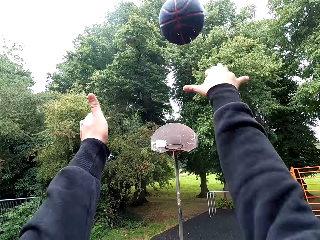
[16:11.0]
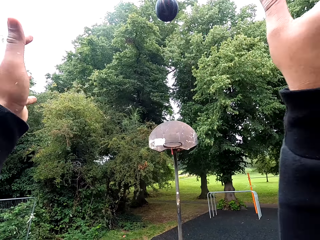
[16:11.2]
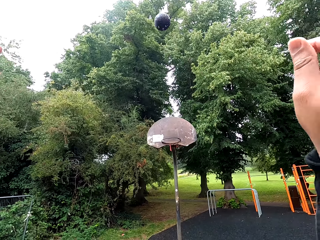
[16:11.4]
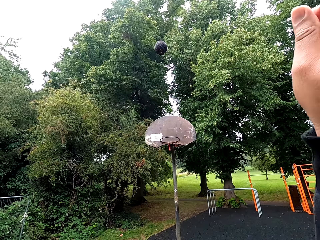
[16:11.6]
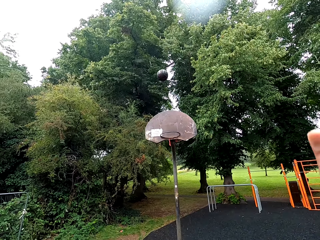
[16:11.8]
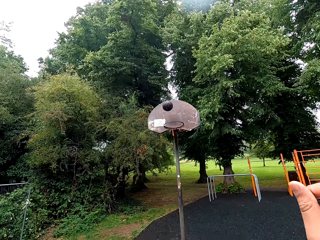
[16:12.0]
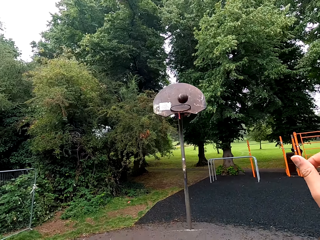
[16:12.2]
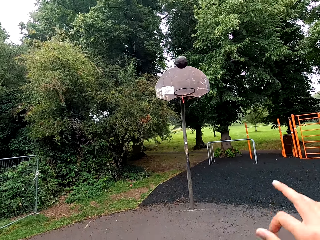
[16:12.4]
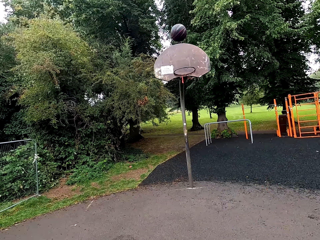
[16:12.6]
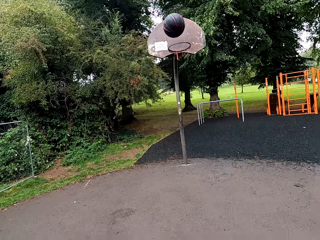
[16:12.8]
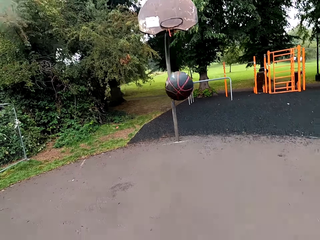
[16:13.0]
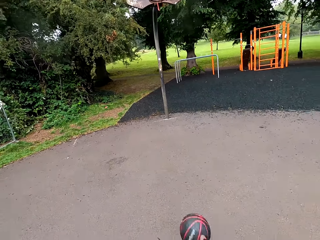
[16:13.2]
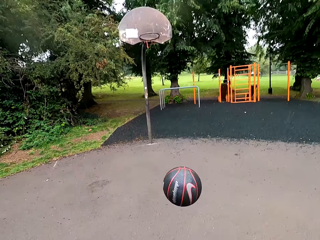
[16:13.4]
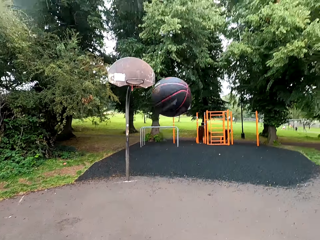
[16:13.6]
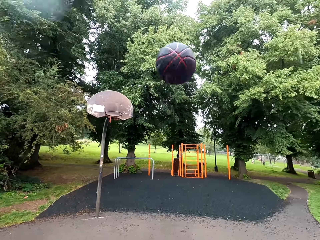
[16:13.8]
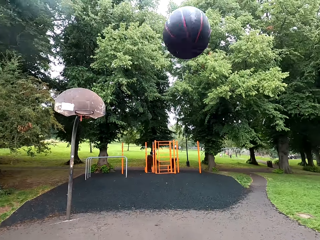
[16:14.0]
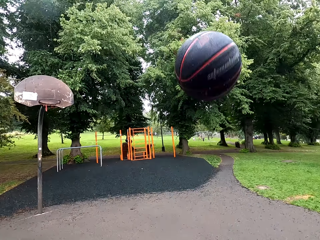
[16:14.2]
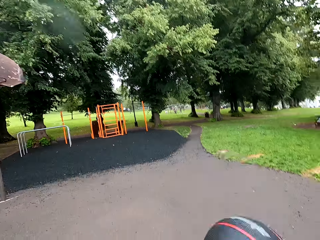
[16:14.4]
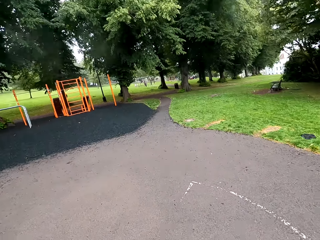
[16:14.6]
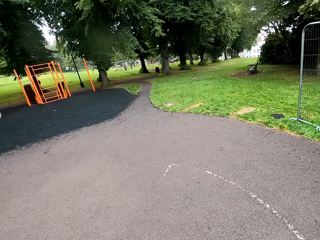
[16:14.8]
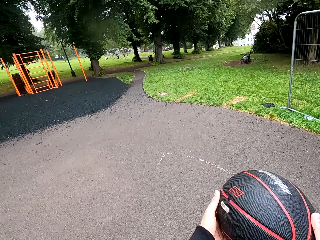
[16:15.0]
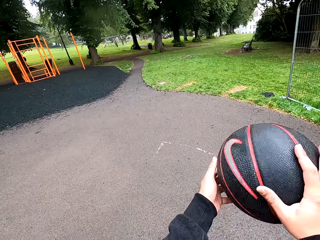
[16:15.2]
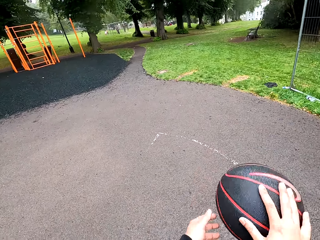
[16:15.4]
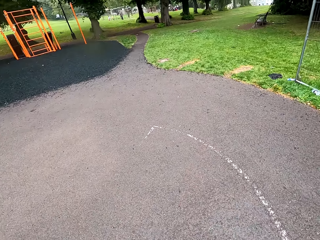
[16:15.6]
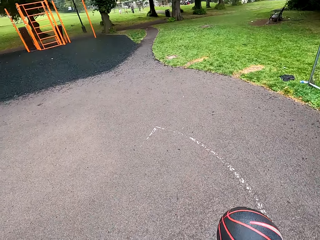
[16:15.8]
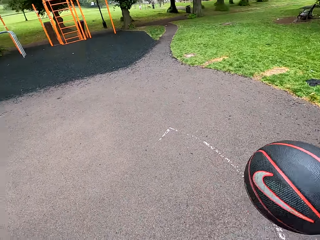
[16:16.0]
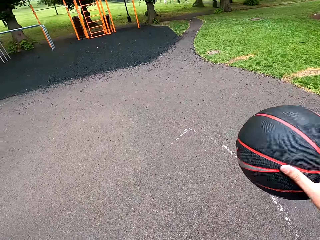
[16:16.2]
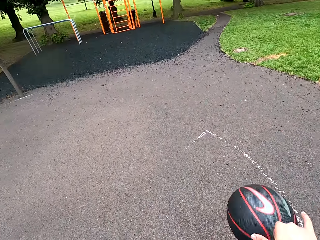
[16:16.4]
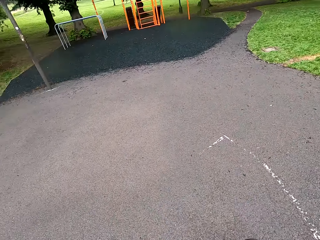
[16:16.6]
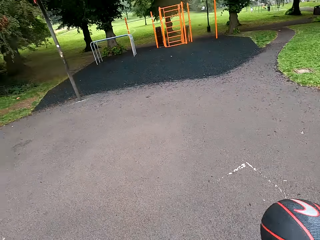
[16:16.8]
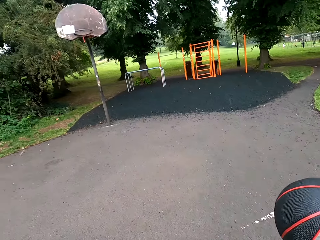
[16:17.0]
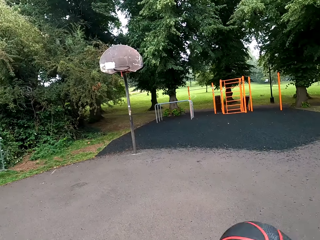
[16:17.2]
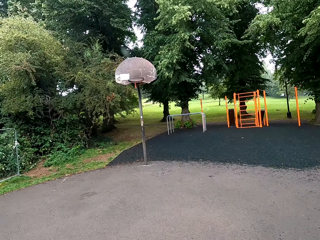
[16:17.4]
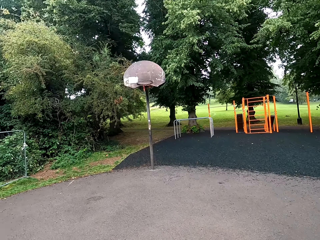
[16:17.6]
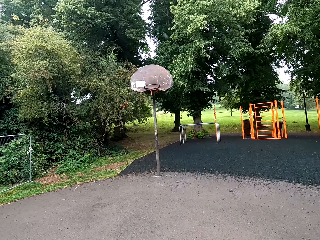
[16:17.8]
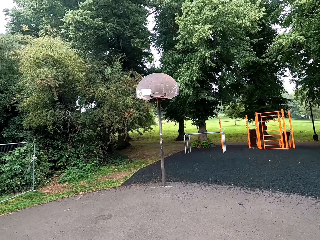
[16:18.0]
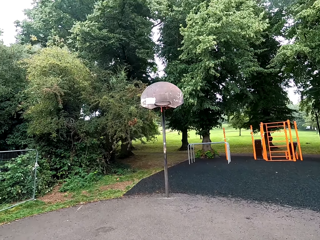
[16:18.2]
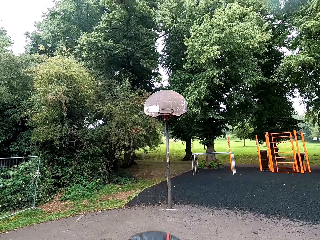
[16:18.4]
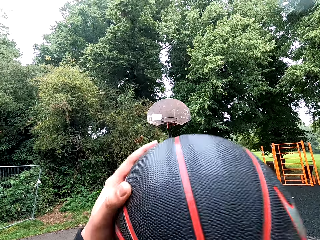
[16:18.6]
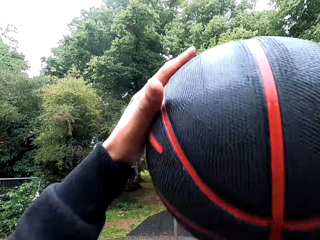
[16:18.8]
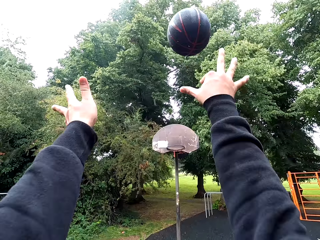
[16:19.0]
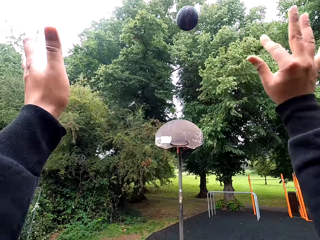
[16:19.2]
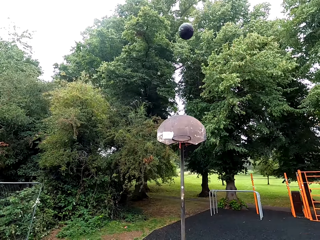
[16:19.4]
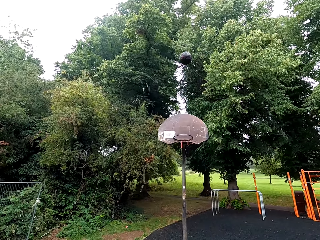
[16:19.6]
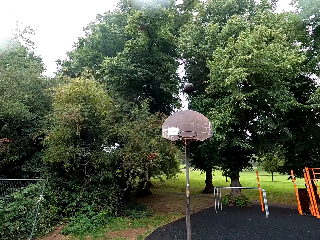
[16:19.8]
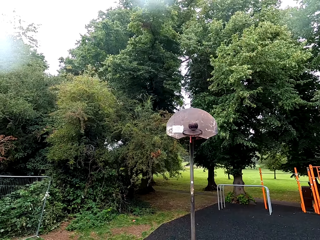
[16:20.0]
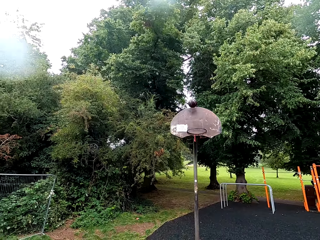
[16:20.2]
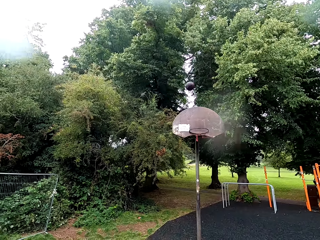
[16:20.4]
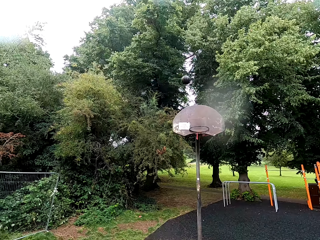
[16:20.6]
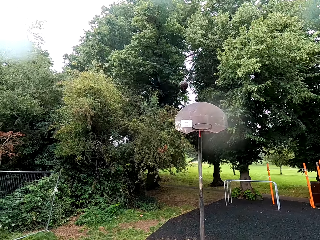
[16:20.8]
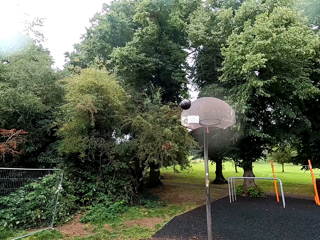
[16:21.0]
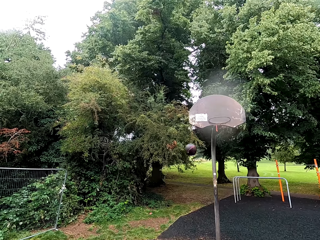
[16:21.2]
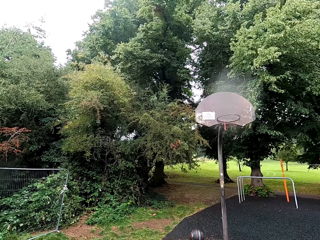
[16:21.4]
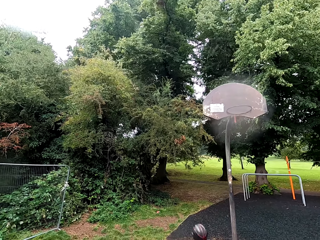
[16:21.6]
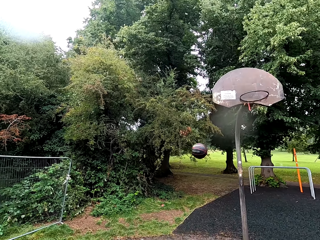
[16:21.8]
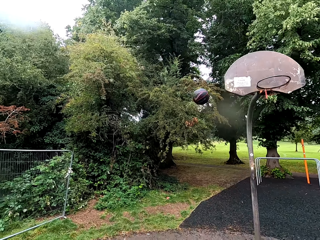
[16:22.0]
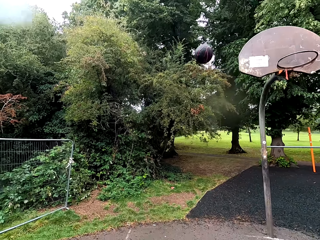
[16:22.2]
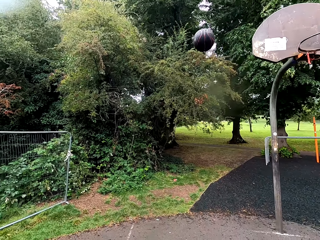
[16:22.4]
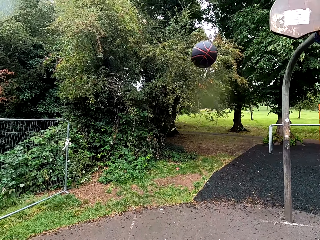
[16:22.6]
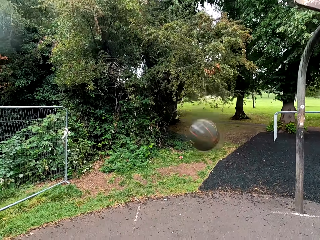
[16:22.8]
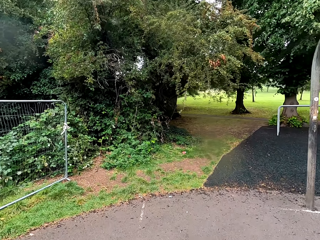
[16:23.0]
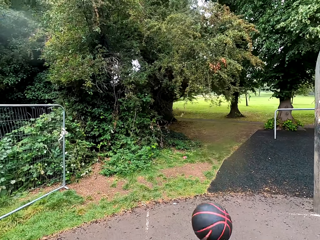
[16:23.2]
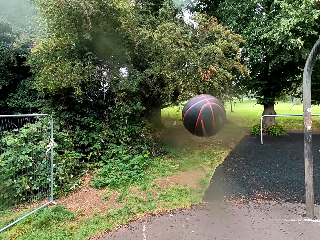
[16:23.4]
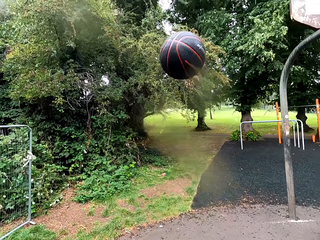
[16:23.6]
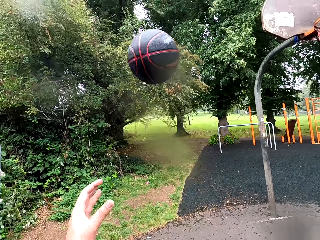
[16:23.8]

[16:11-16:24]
The camera wearer throws the ball to the goal post. They play basketball. They hold the ball. They play basketball. They throw the ball to the goal post. They play basketball.

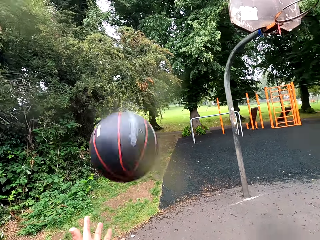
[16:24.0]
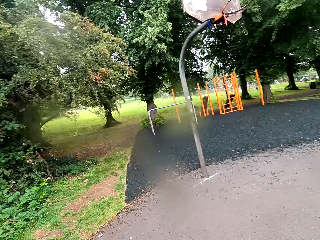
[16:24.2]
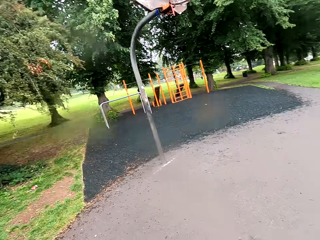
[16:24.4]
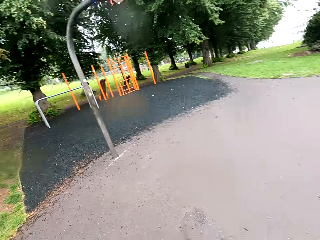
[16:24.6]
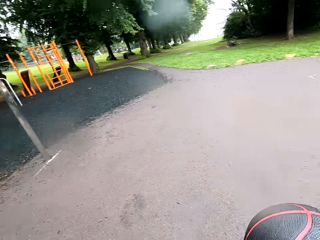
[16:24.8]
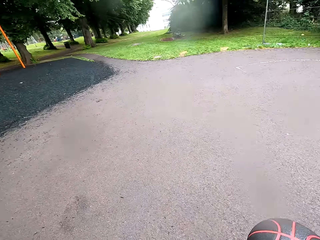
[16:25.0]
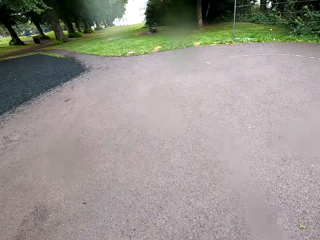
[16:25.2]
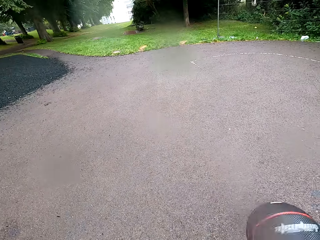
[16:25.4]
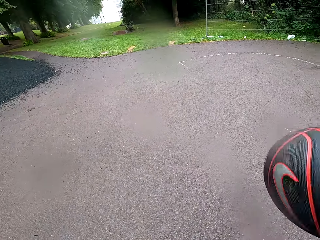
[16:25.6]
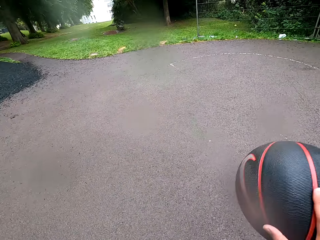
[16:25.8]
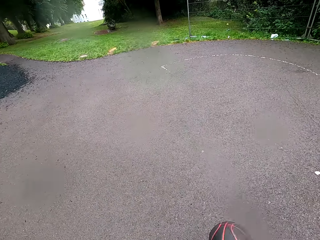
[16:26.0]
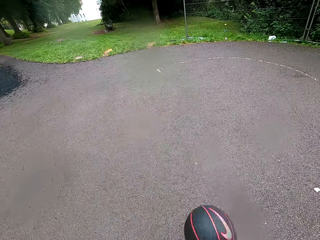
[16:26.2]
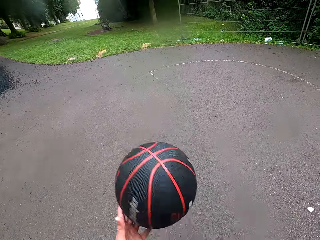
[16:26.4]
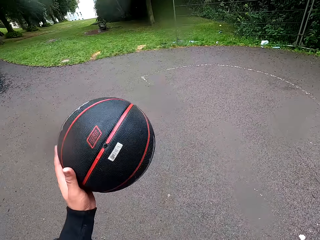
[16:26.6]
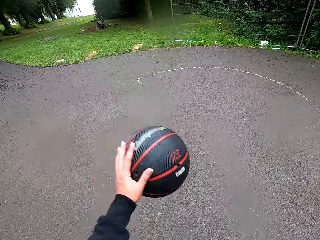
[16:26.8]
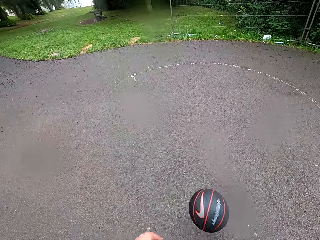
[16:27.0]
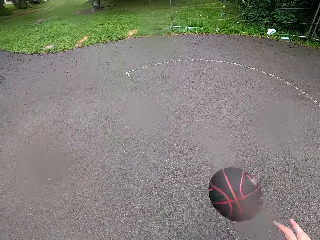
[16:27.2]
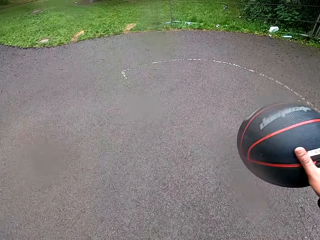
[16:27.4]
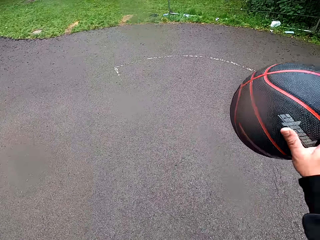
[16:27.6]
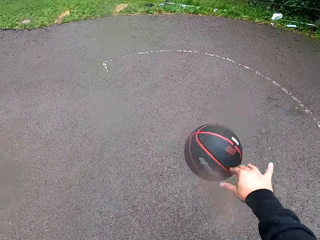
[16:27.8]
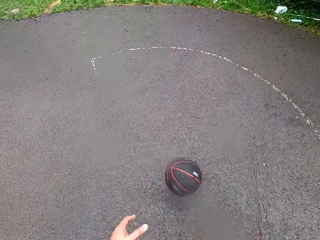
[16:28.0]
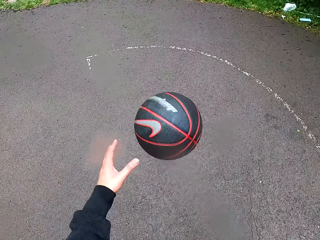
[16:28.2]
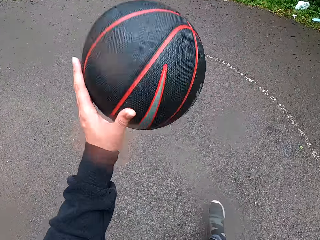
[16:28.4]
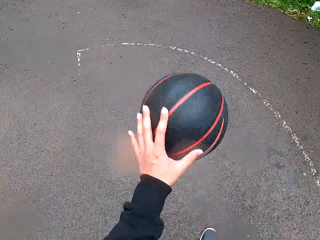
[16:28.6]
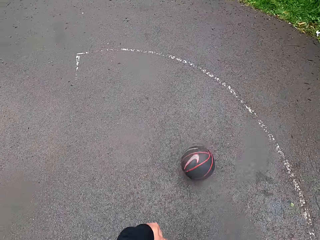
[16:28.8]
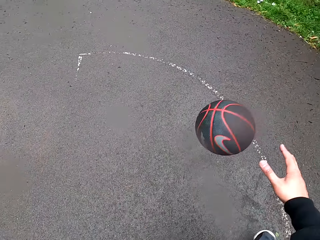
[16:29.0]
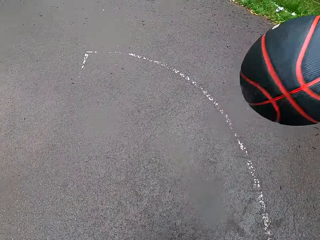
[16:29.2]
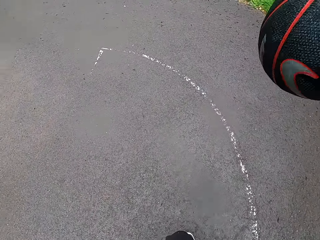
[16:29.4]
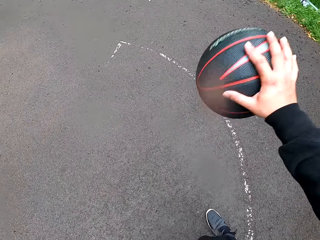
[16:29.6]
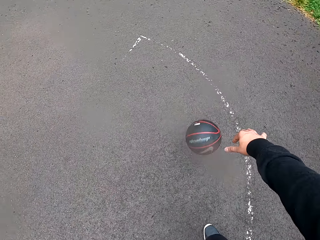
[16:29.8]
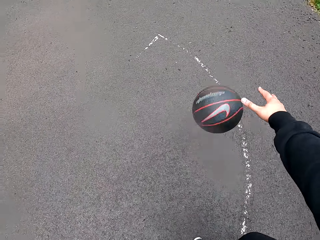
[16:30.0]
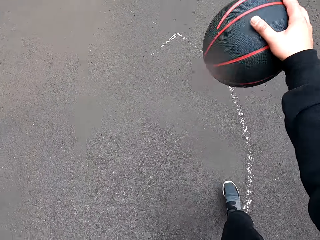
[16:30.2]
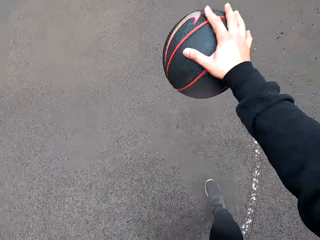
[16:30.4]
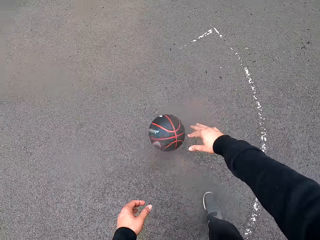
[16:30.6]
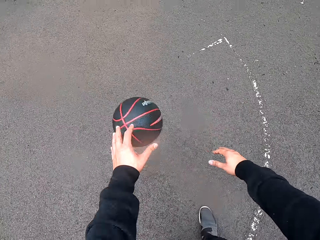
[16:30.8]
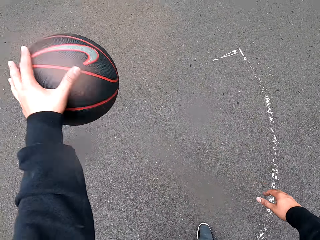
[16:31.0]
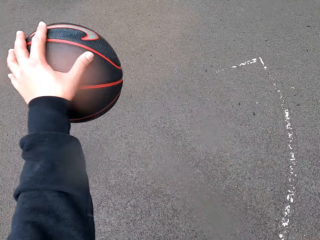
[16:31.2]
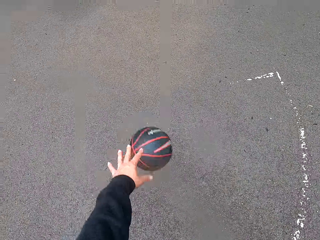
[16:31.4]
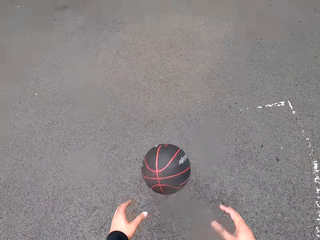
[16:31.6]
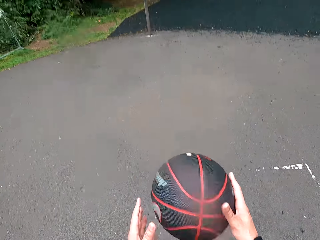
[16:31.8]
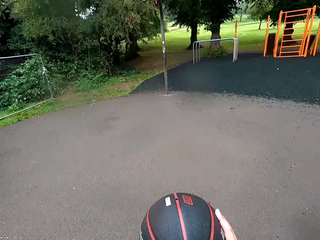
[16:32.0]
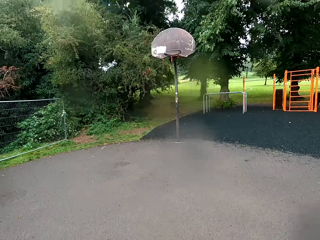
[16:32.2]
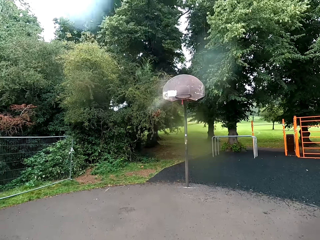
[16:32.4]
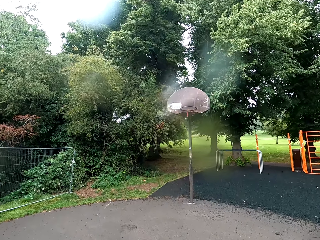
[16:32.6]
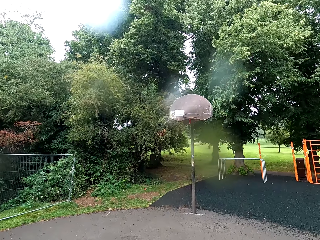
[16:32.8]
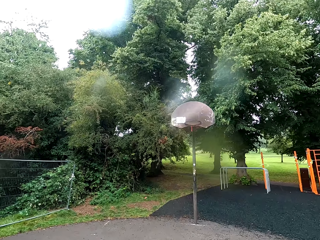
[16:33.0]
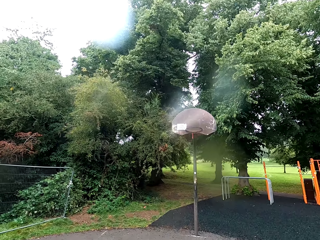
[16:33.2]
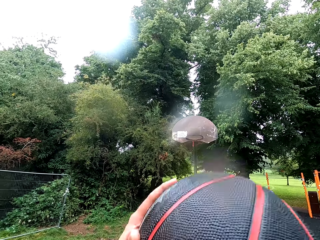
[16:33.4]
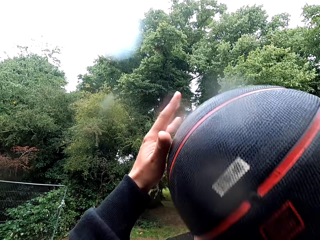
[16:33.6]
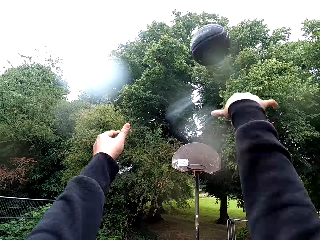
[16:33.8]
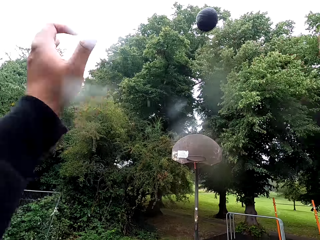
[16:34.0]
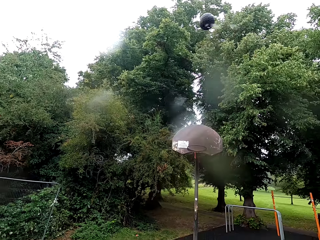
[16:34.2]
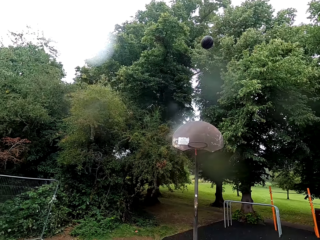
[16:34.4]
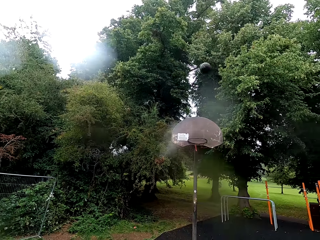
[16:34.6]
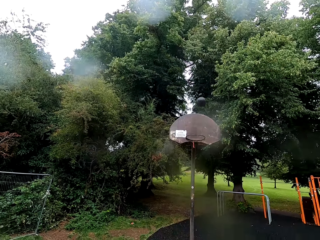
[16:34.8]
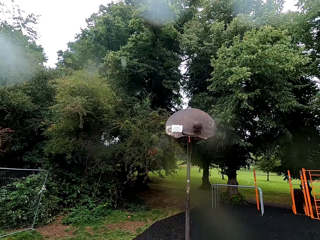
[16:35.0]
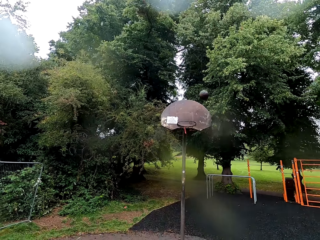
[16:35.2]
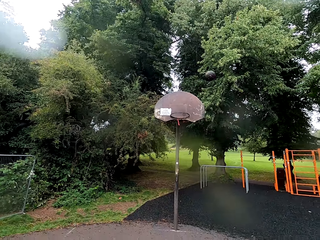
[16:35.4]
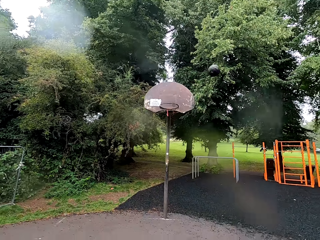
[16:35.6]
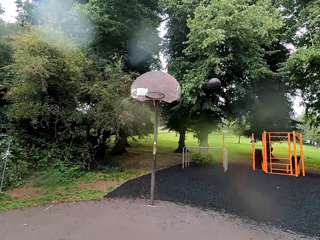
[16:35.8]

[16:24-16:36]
The camera wearer holds the ball. They play basketball. They hold the ball. They throw to the goal post.
